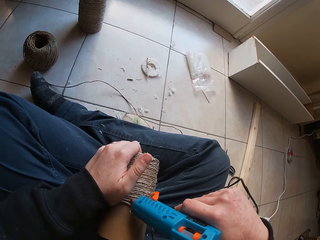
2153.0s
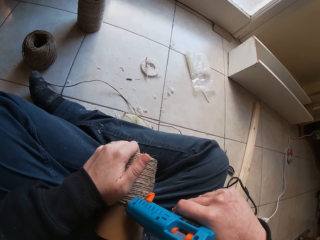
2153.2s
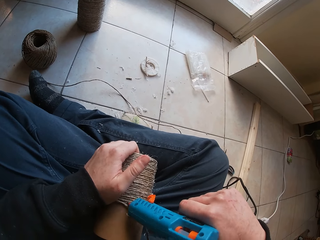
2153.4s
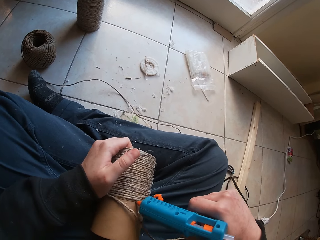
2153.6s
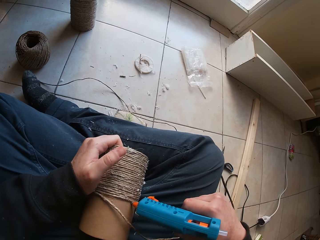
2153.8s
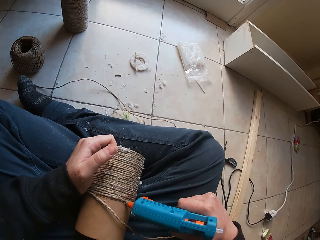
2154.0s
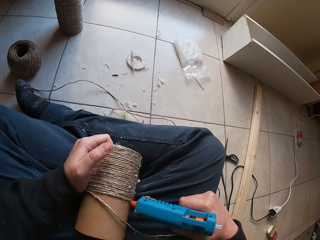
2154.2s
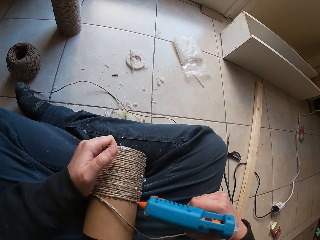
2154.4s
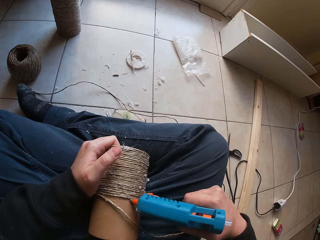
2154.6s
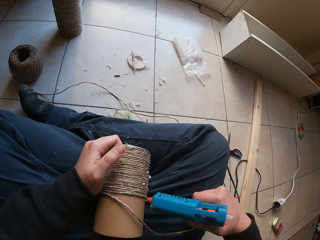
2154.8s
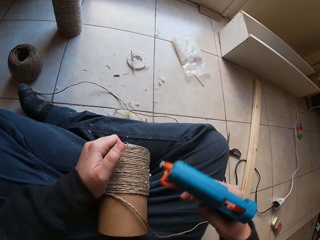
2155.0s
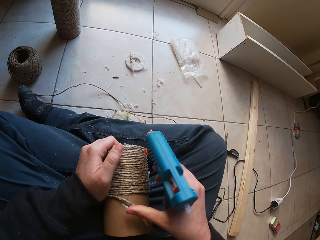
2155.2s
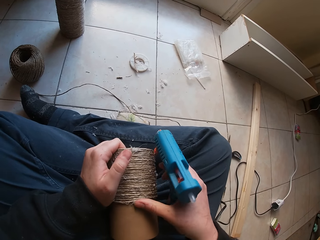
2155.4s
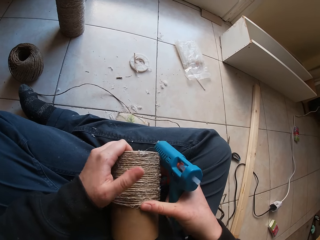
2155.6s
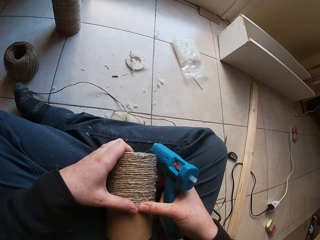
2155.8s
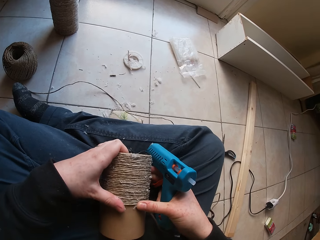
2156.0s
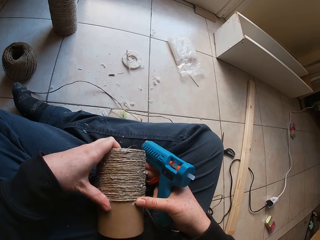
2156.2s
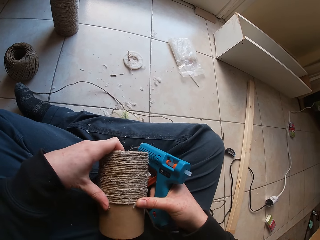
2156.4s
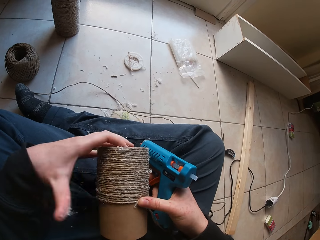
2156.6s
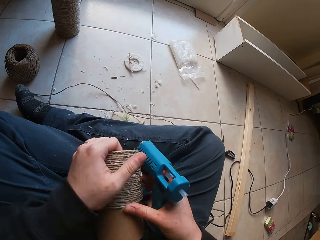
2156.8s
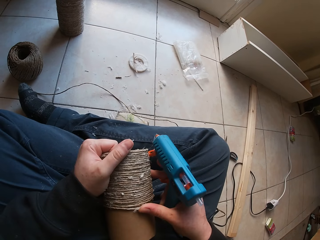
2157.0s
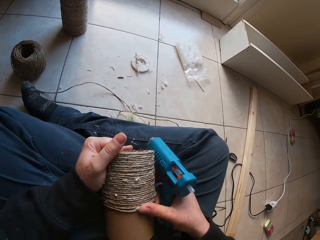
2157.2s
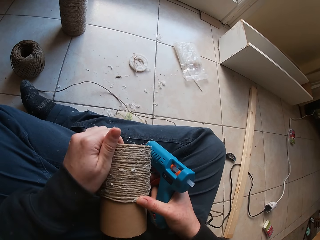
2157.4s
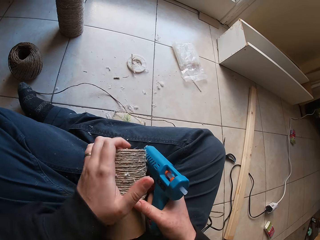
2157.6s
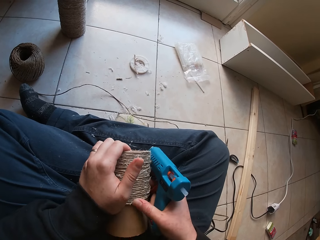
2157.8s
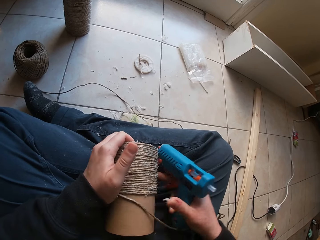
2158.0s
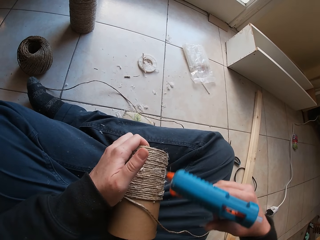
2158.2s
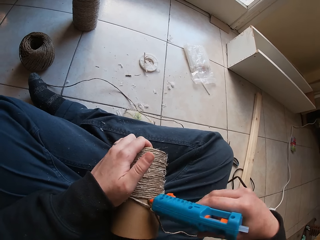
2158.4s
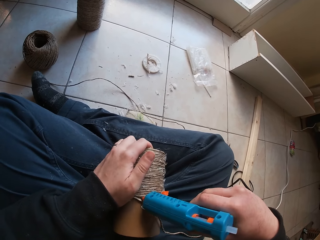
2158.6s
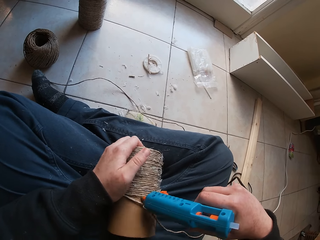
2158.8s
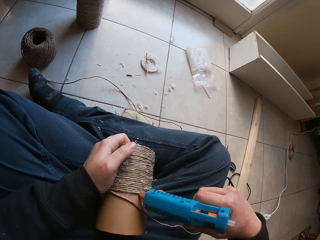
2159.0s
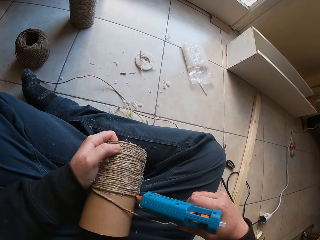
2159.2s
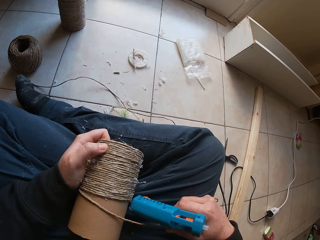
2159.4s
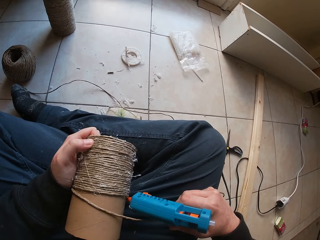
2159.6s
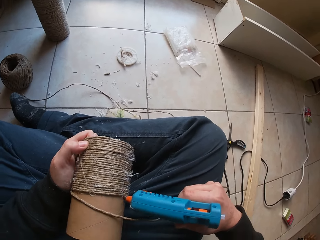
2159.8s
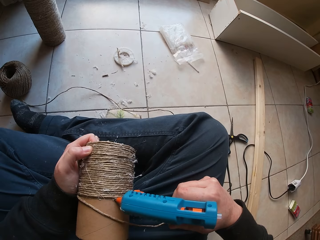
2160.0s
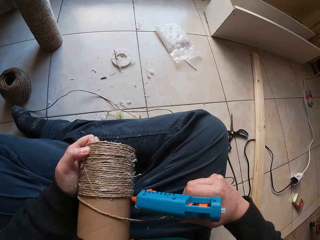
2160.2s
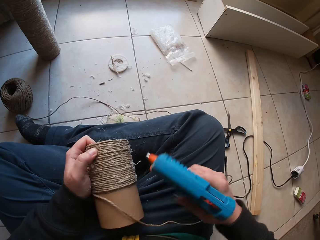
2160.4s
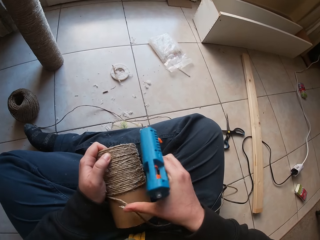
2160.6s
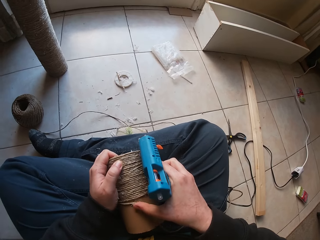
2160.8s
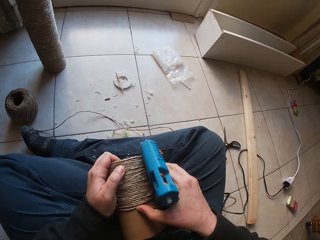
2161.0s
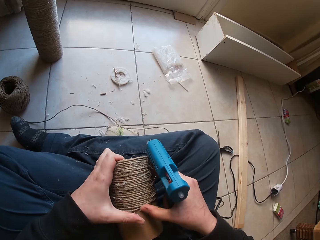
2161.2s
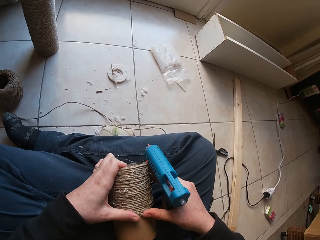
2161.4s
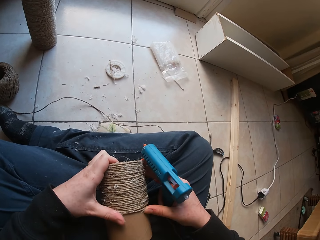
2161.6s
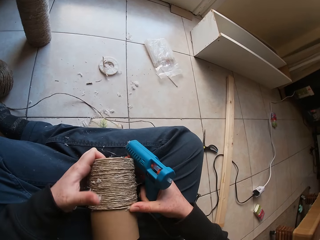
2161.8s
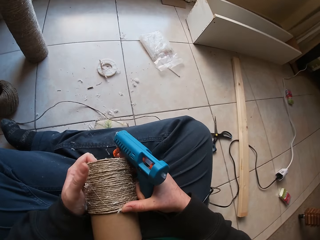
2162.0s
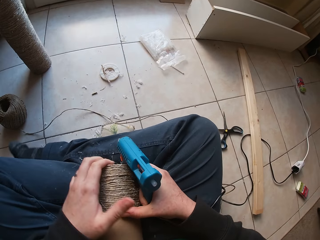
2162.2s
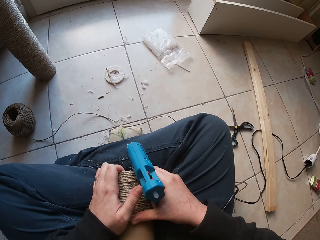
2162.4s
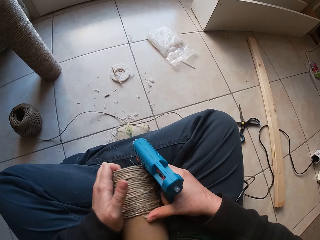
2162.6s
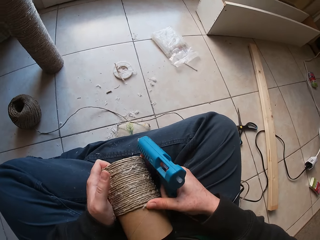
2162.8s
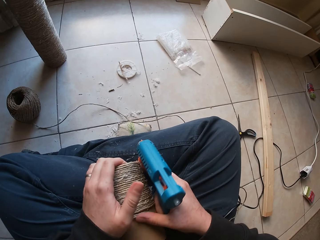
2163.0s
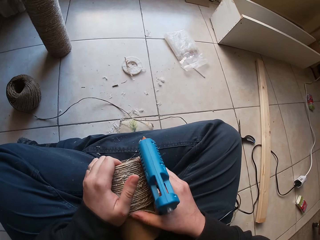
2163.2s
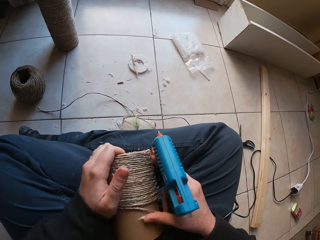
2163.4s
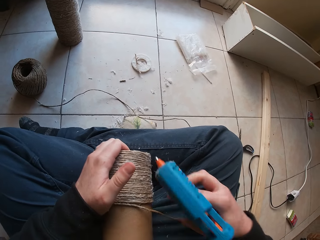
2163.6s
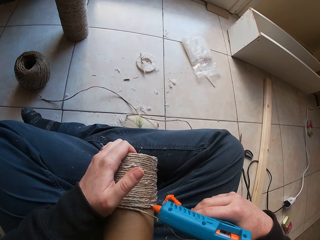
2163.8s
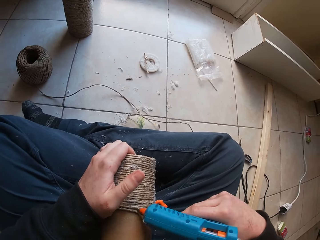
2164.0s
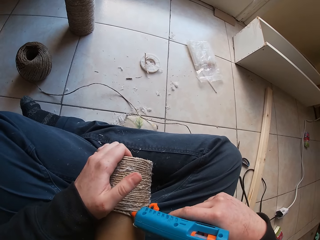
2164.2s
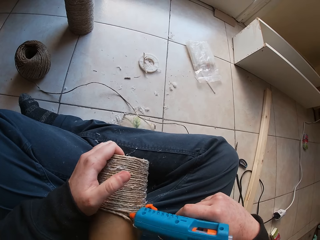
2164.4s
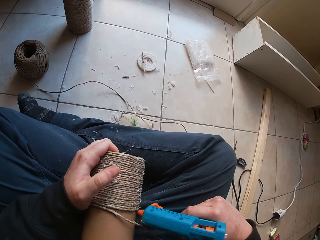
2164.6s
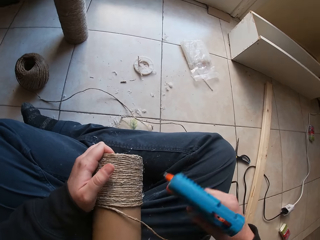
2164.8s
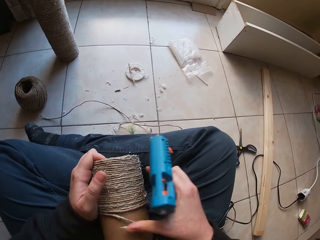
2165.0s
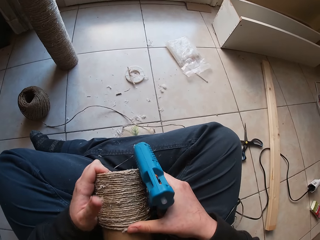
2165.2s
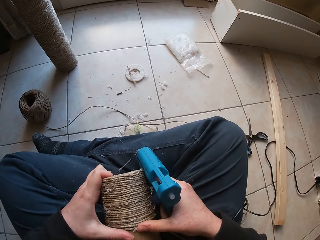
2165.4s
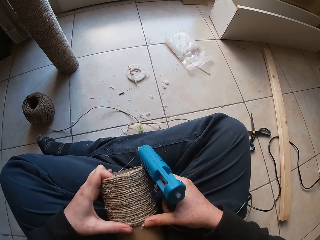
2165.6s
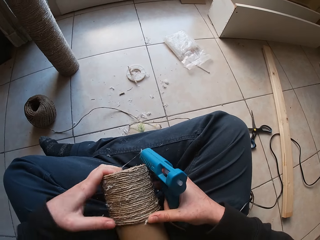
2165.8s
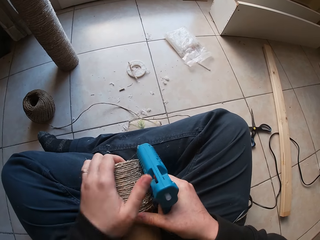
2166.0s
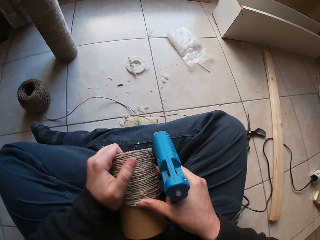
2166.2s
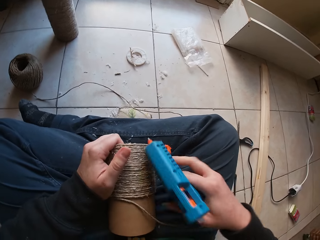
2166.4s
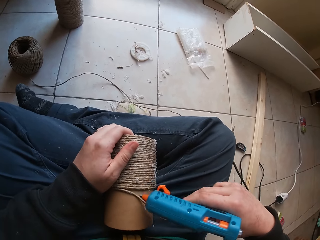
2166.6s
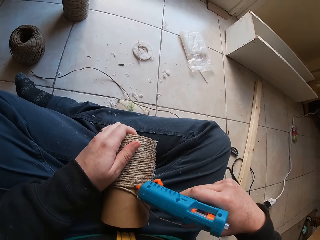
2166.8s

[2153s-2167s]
The camera wearer touches the driller. They touch the rope. They touch the driller.

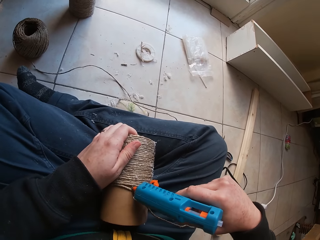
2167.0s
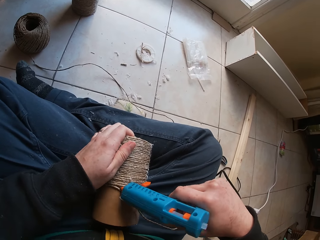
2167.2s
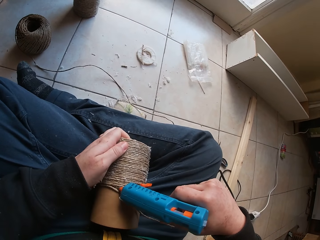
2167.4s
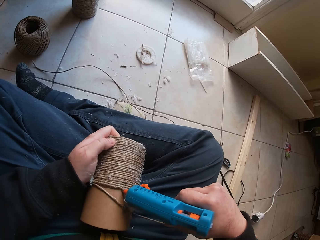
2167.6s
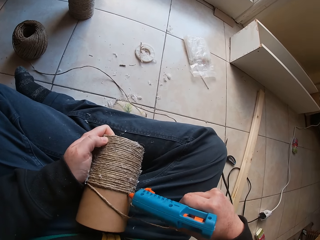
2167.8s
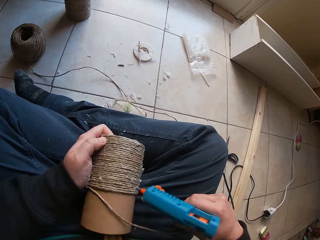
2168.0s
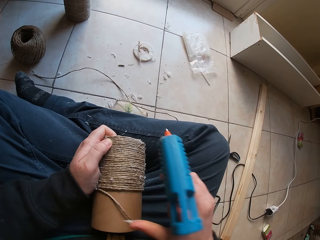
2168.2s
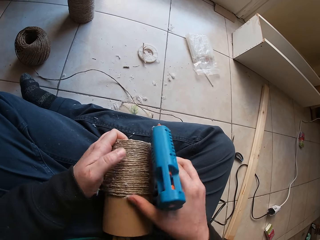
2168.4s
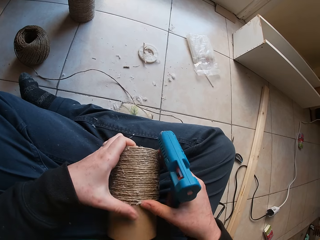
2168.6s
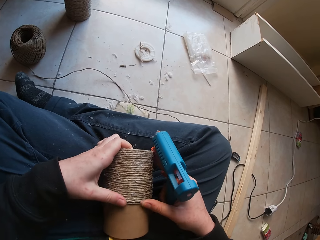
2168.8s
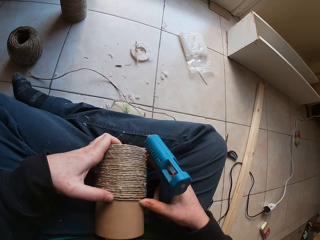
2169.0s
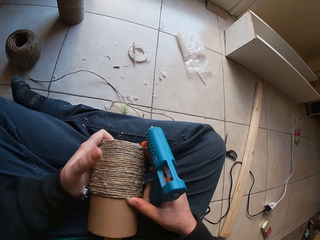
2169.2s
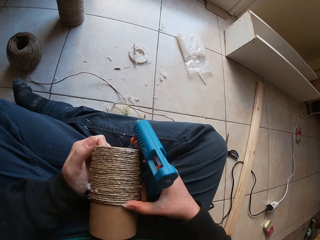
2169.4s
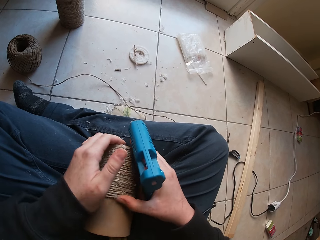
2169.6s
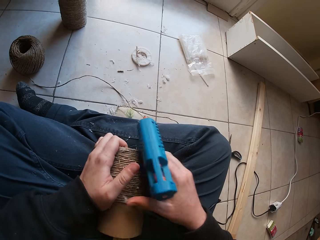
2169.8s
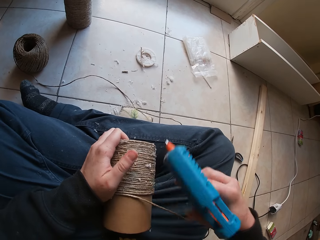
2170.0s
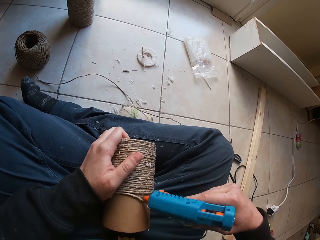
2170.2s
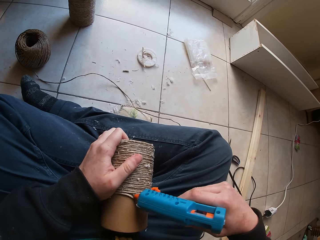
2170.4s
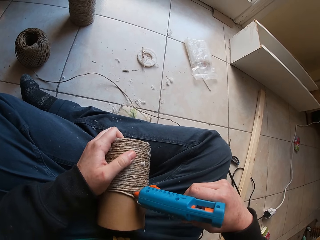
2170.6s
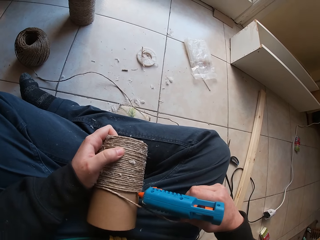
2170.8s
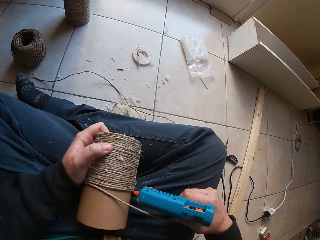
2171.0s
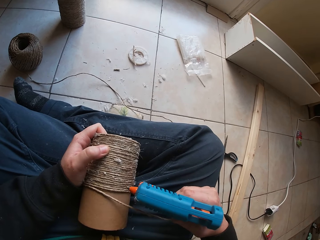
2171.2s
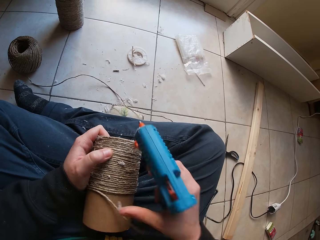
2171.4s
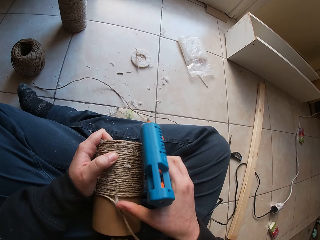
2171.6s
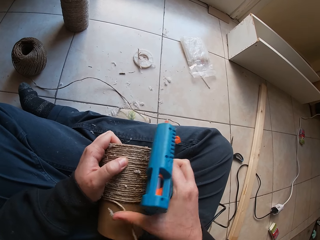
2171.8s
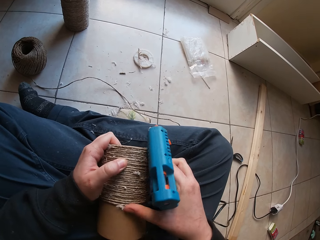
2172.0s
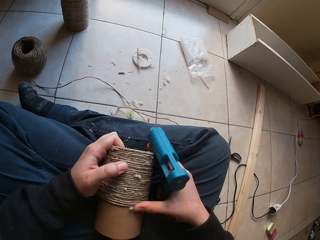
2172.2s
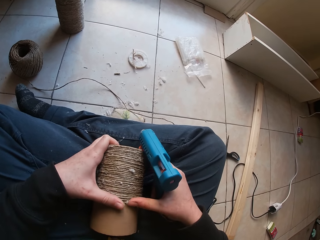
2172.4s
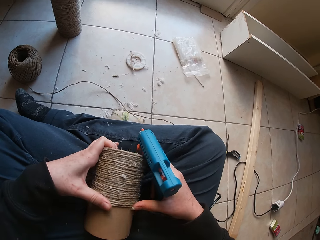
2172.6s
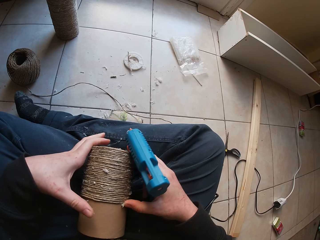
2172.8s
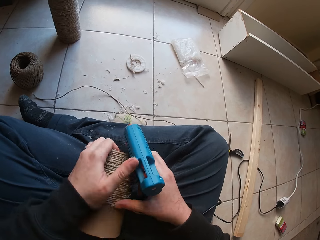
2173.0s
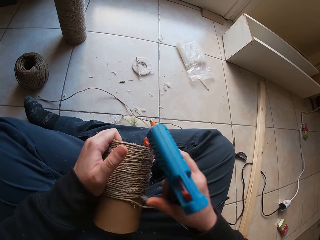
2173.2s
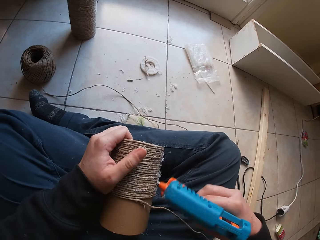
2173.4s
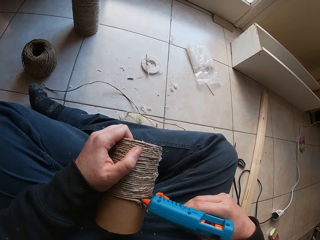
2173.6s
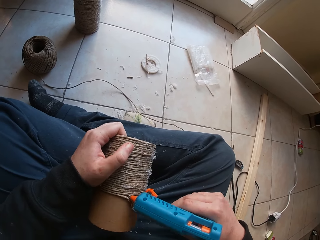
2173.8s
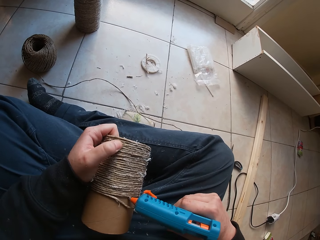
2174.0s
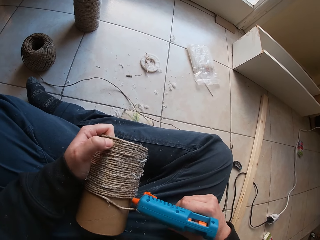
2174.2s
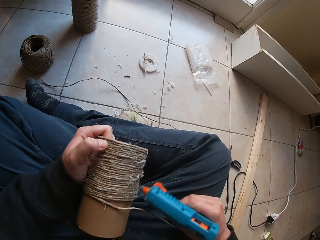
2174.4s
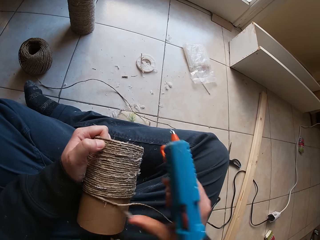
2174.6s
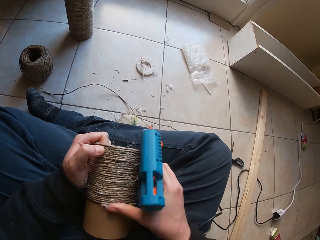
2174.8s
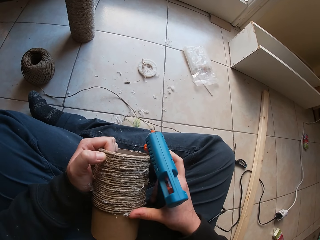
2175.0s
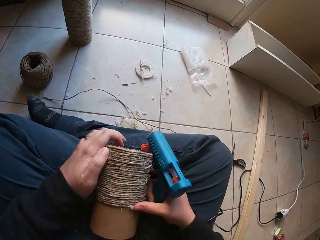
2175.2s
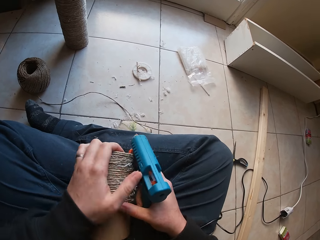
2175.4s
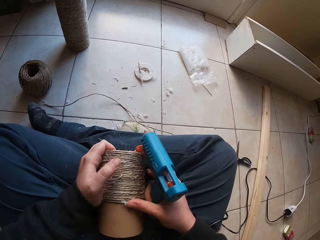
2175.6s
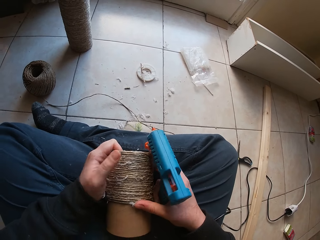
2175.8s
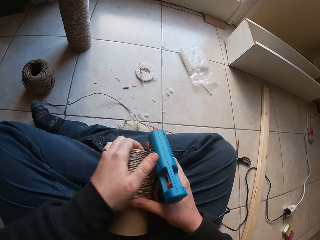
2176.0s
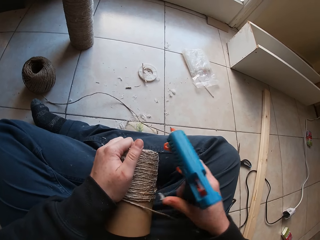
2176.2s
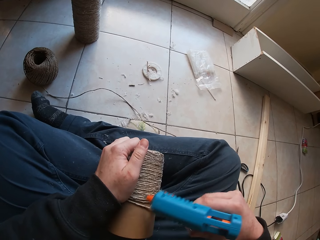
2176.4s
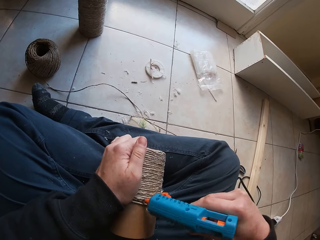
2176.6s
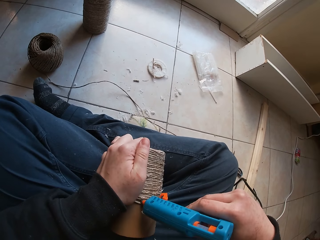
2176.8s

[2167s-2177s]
The camera wearer touches the rope. They touch the driller. They glue the rope to the paperboard tube with both hands.
